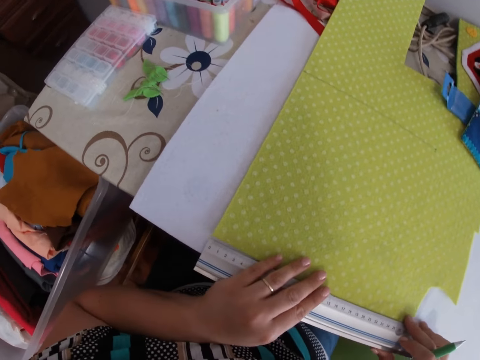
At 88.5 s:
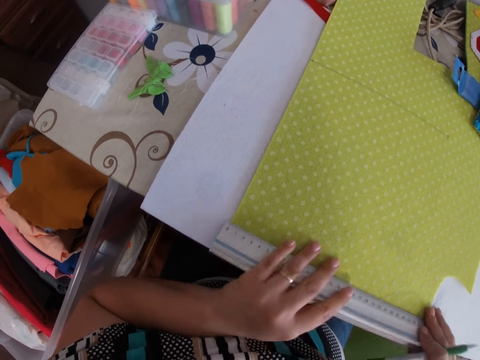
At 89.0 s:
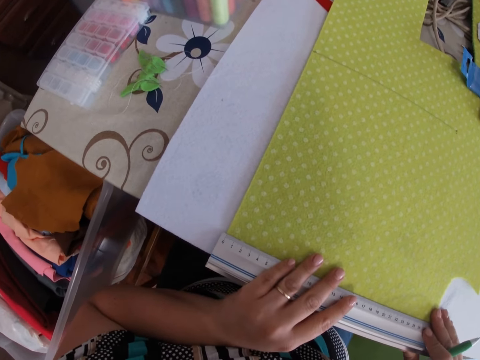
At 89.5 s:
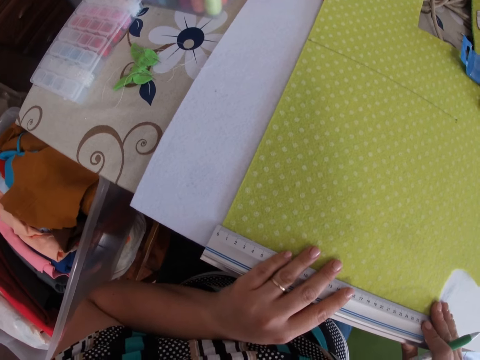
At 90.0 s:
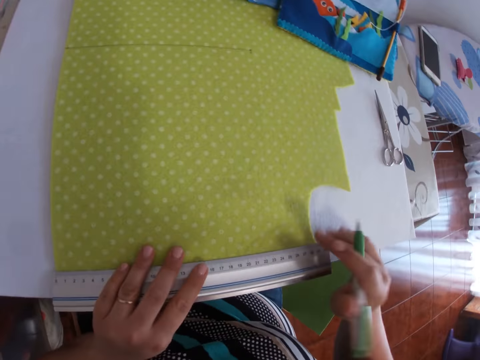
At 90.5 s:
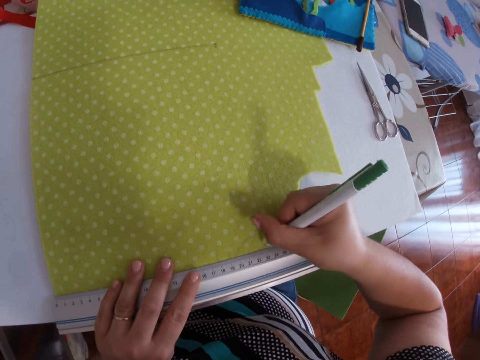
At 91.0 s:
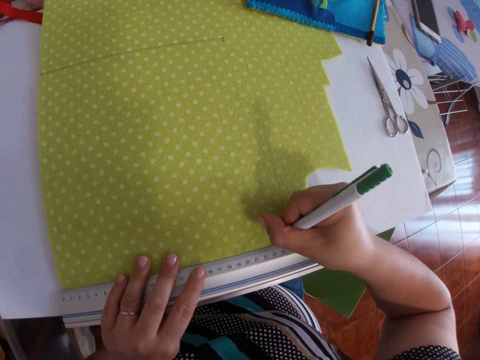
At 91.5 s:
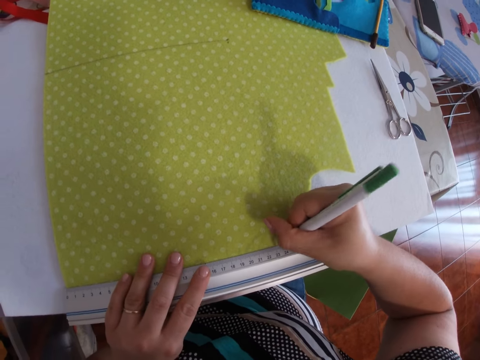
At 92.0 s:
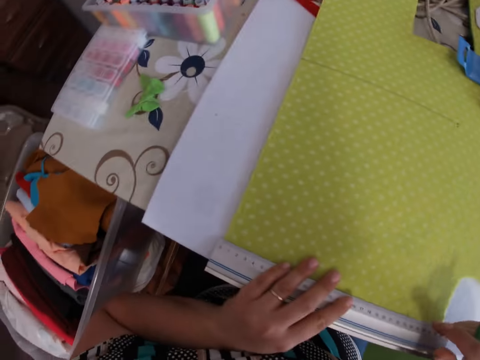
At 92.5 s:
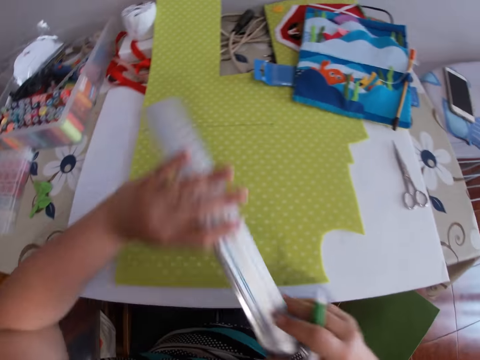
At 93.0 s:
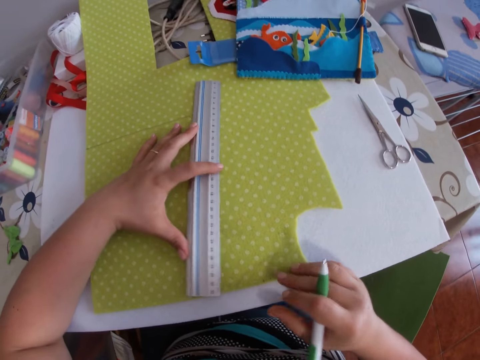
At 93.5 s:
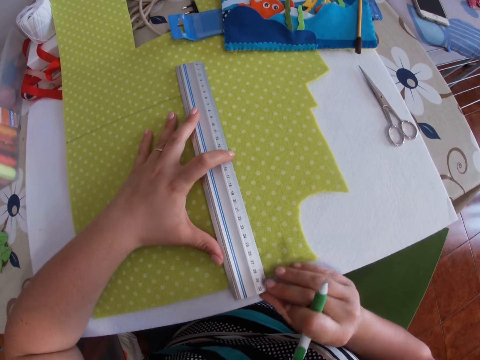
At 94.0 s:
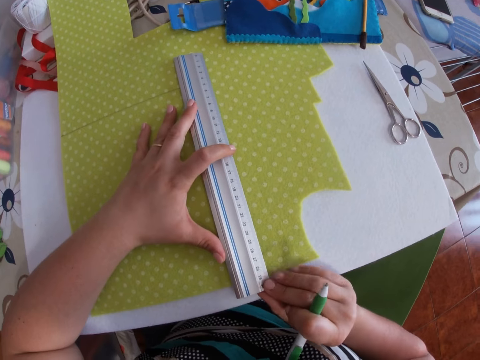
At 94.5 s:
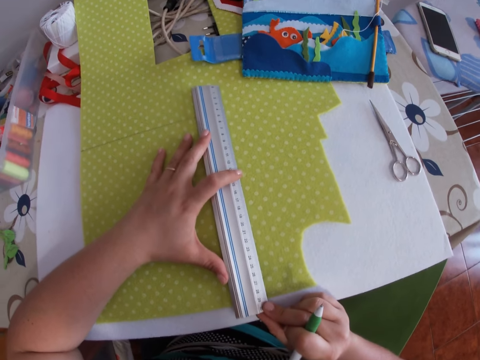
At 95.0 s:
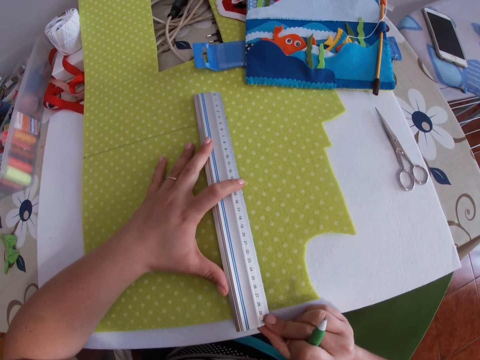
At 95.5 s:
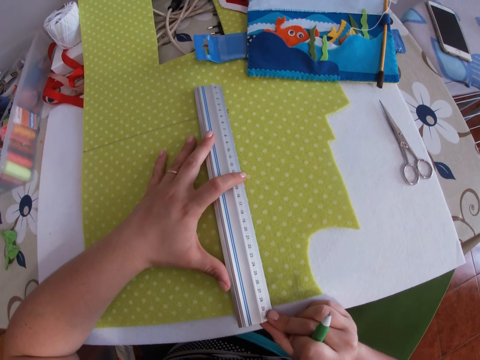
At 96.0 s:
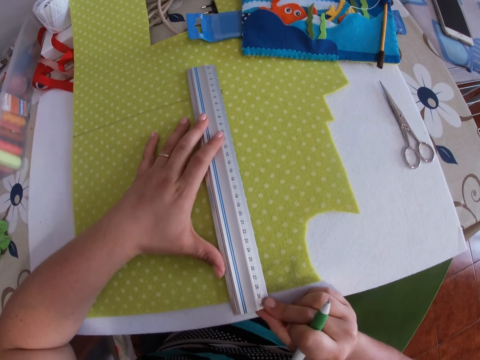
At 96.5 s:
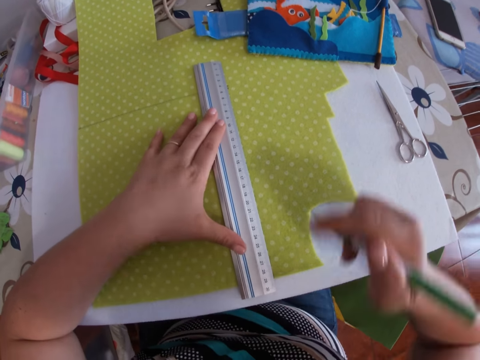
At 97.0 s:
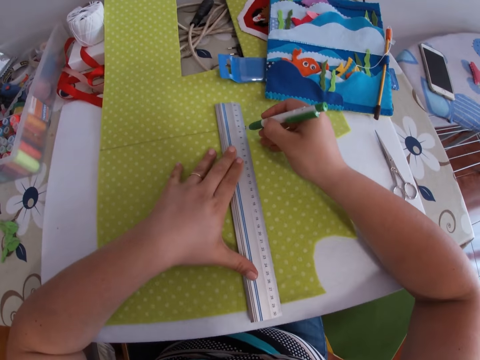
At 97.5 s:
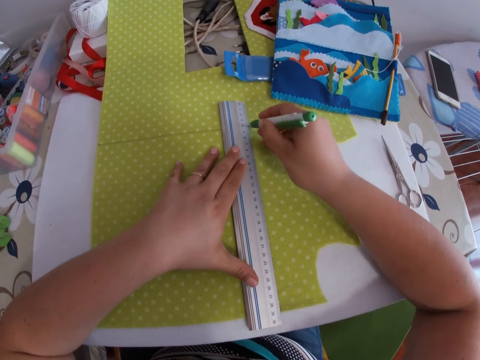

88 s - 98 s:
The camera wearer puts a mark with the pen on the piece of cloth. They move the ruler.

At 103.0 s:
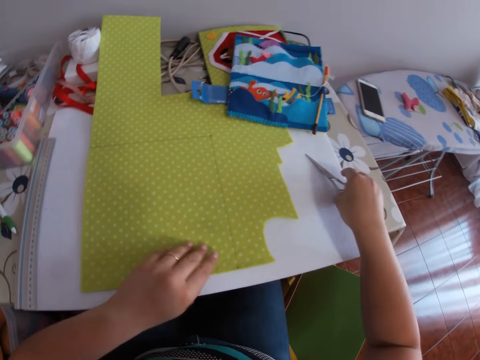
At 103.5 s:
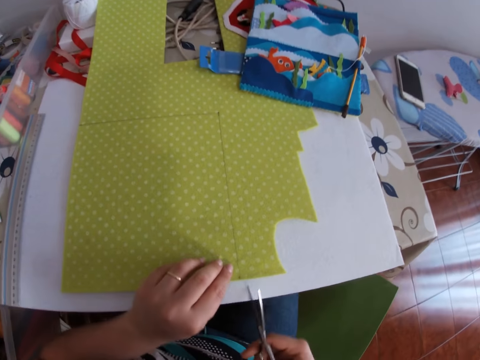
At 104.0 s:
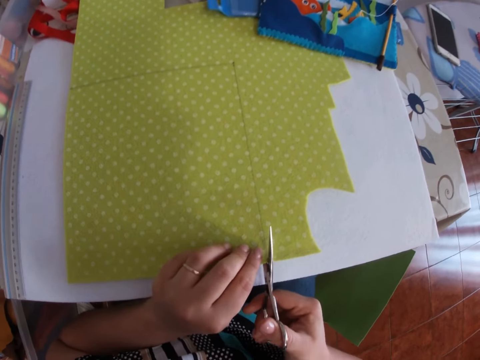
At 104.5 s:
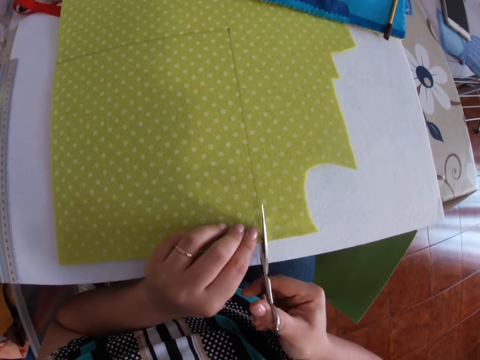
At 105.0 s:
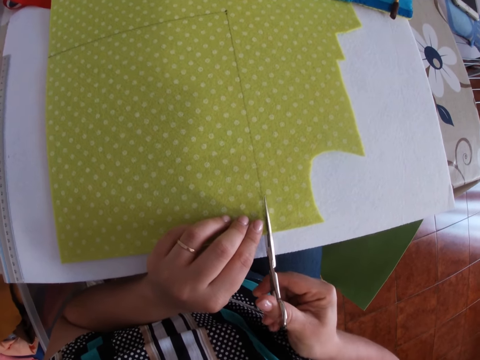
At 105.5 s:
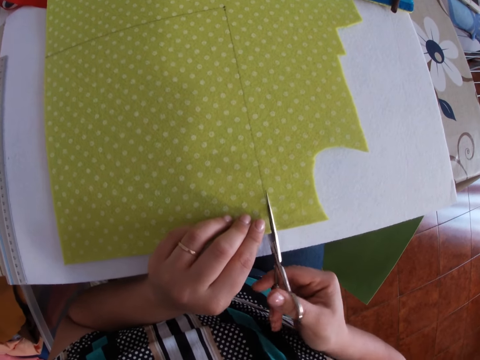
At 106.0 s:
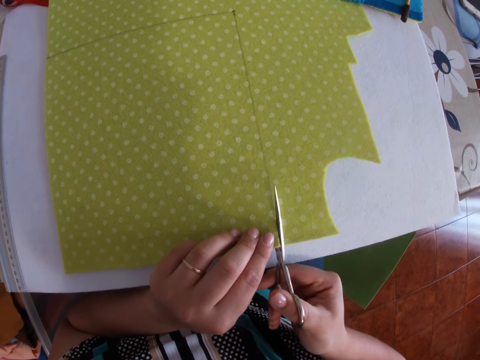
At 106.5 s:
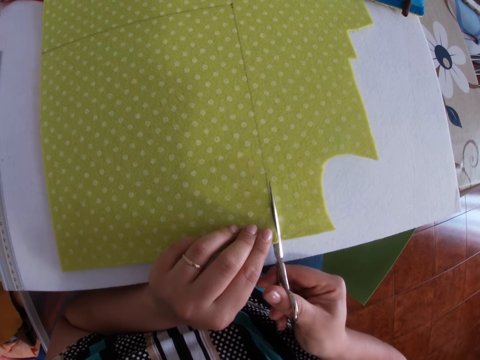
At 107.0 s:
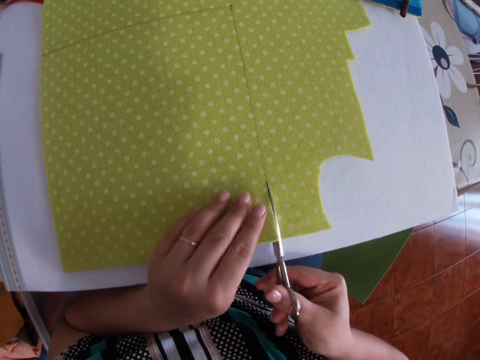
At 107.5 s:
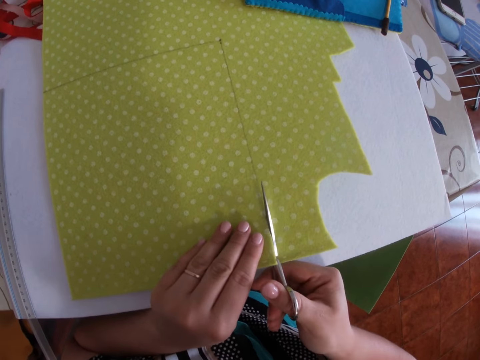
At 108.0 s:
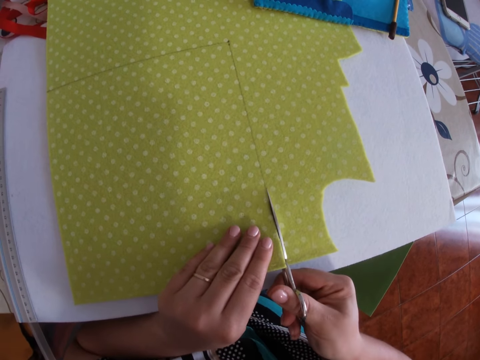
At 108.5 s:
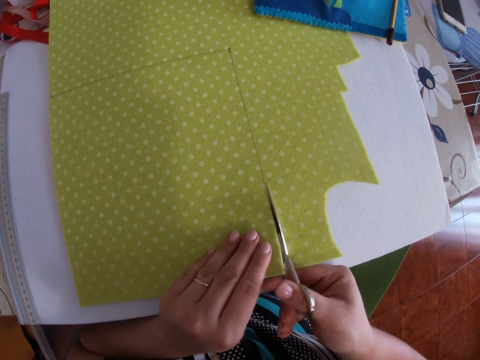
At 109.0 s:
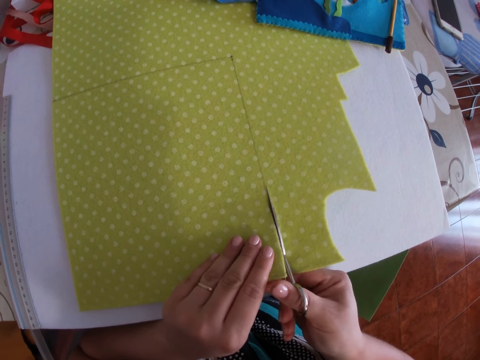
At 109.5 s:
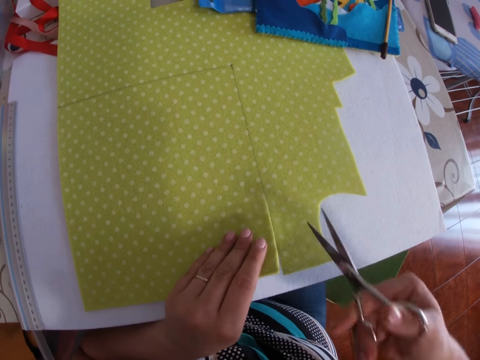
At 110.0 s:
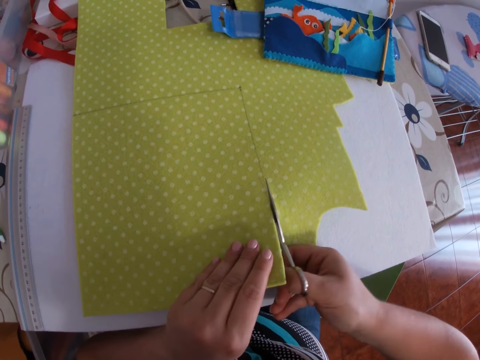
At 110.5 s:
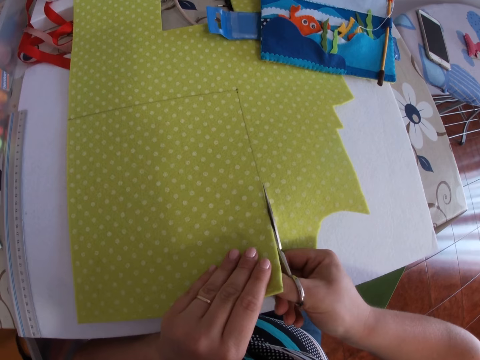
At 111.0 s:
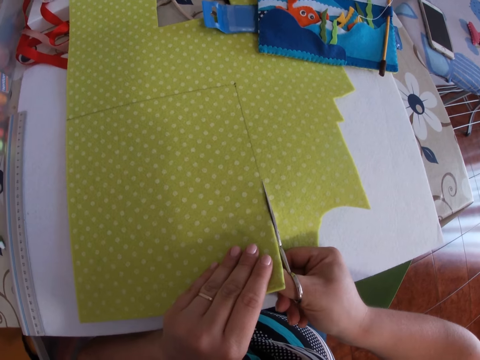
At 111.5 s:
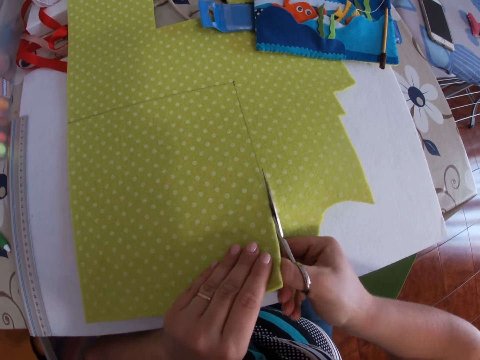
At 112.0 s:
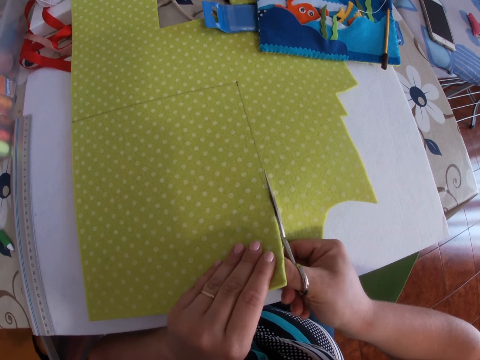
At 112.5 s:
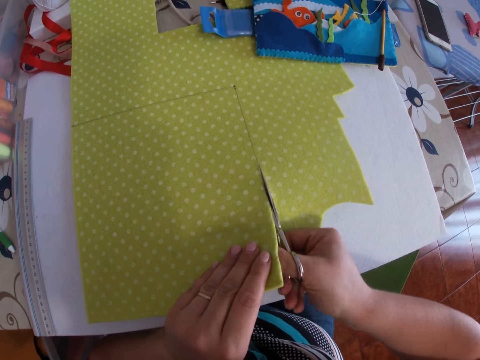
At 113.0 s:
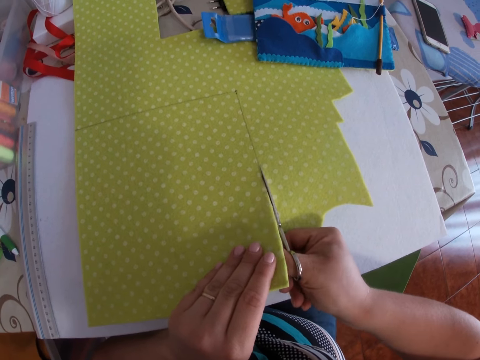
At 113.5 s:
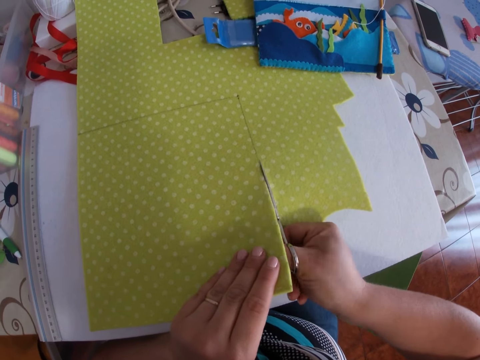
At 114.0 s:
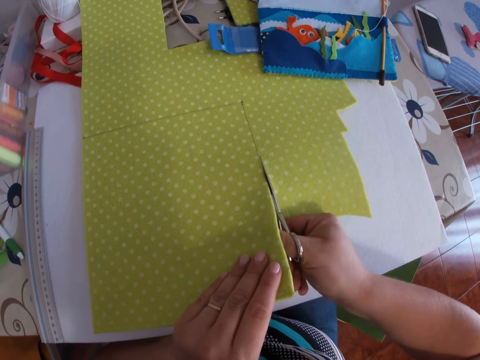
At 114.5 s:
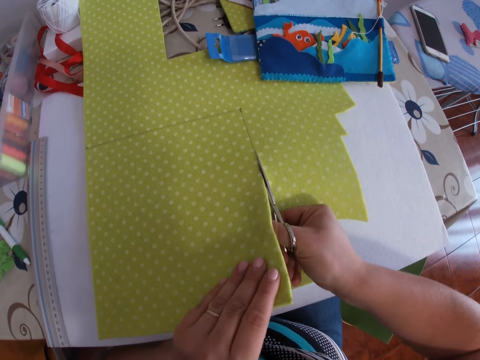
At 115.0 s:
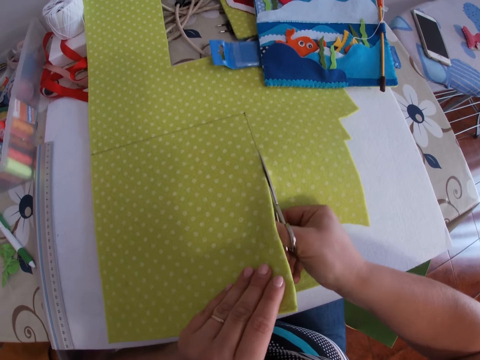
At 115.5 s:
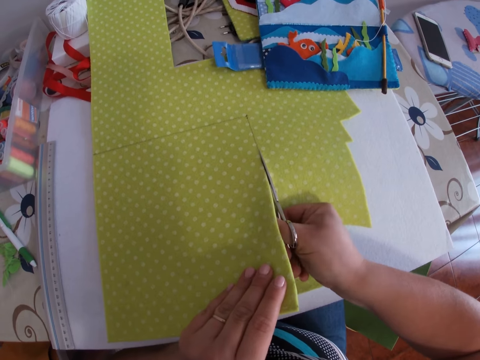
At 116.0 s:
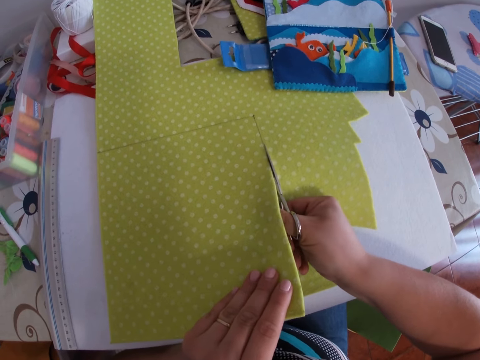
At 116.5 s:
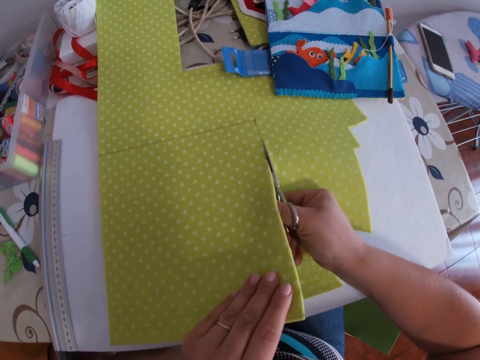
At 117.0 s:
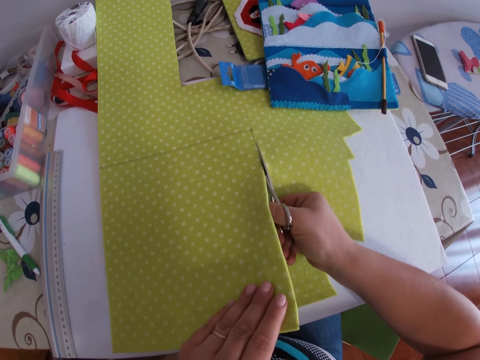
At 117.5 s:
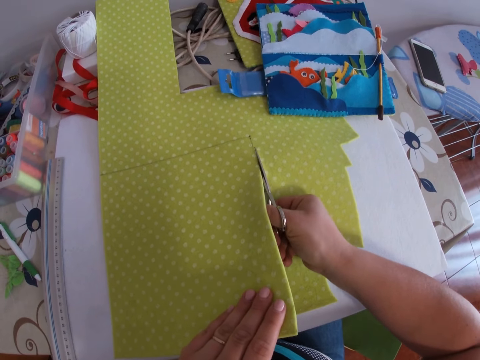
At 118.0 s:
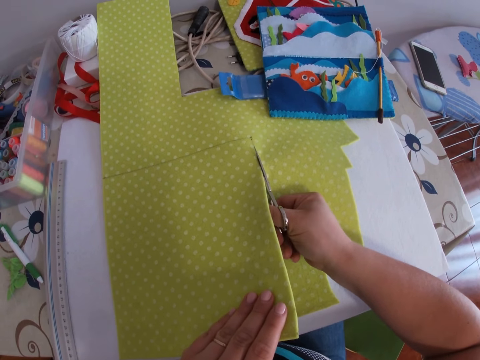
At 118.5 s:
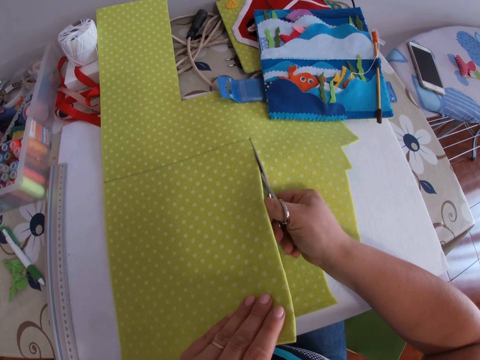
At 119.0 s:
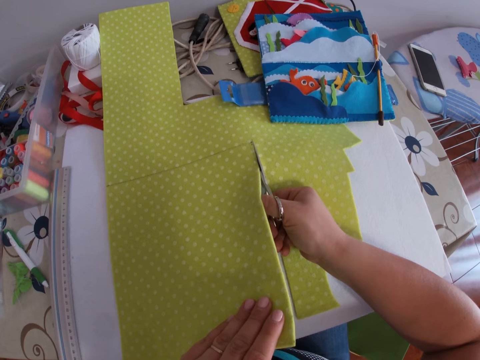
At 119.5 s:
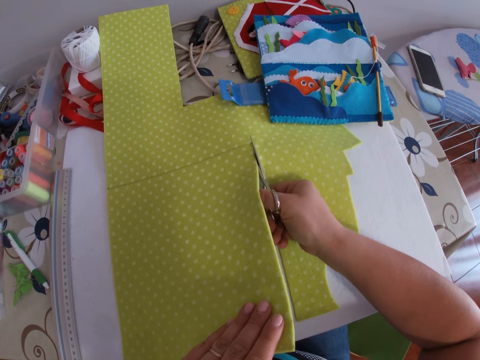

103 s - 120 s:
The camera wearer picks up the scissors on the table with his right hand. He cuts the measured part of the foam or the piece of cloth with the scissors with his right hand.
